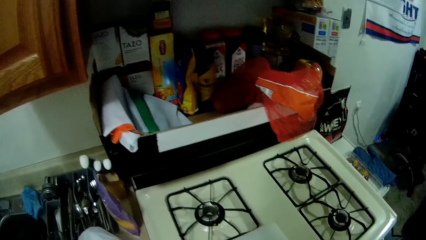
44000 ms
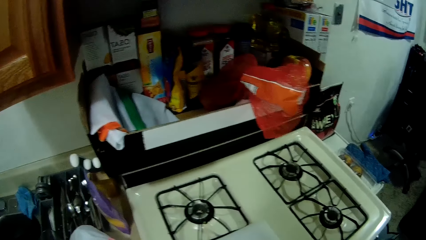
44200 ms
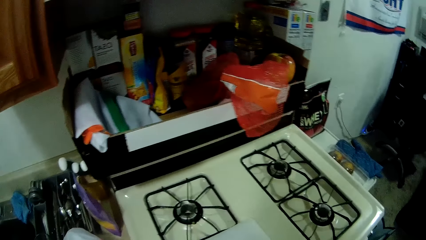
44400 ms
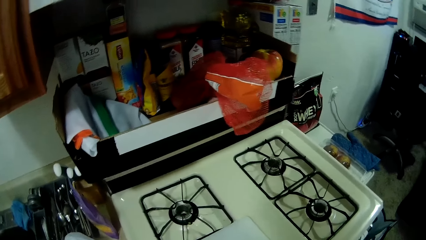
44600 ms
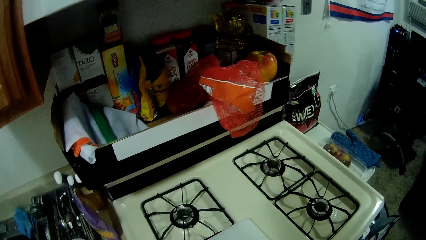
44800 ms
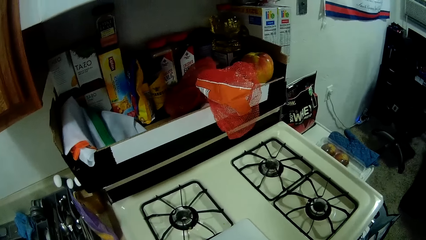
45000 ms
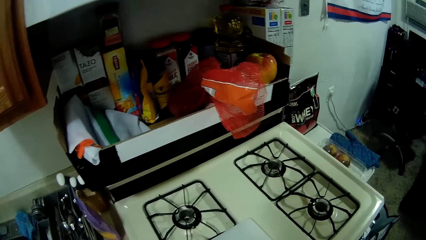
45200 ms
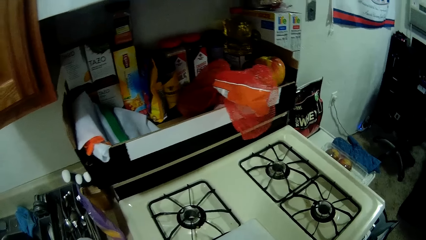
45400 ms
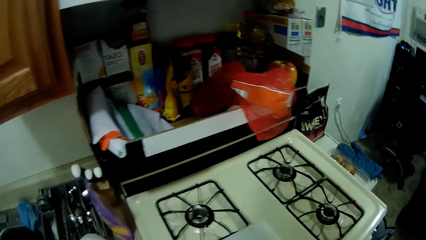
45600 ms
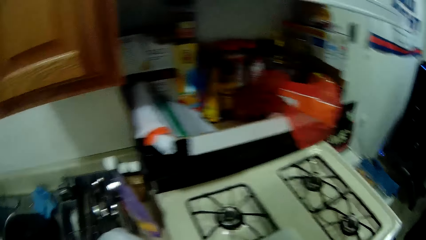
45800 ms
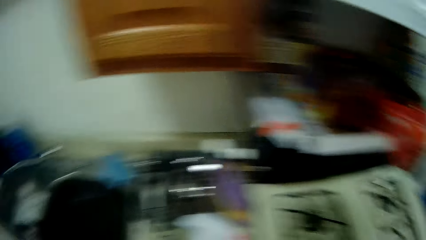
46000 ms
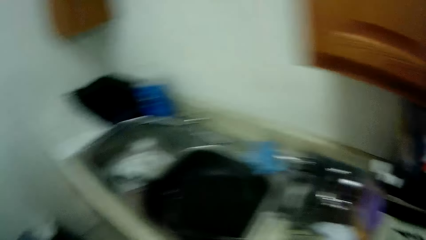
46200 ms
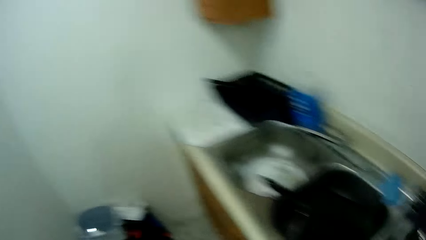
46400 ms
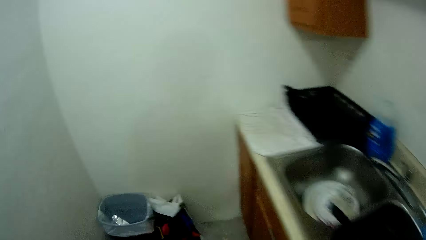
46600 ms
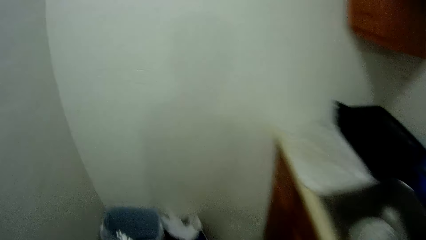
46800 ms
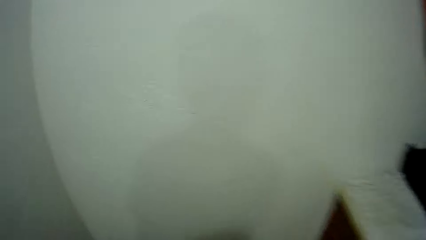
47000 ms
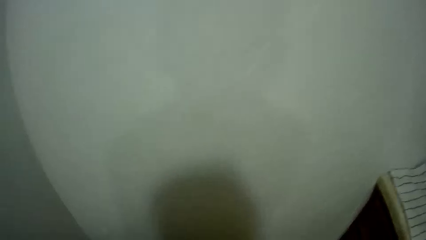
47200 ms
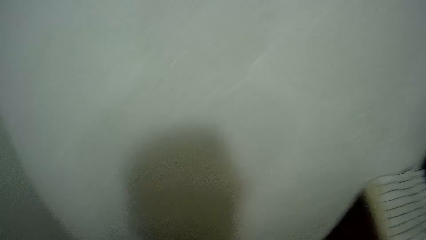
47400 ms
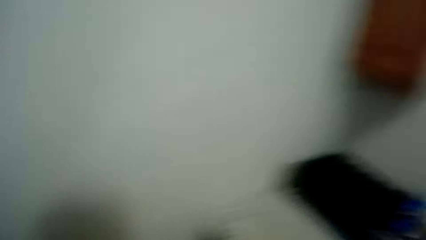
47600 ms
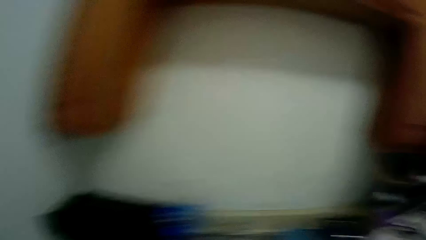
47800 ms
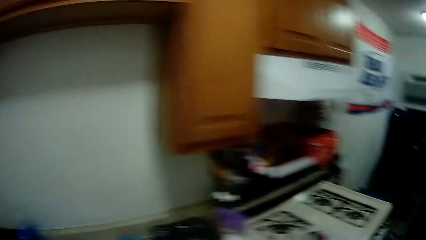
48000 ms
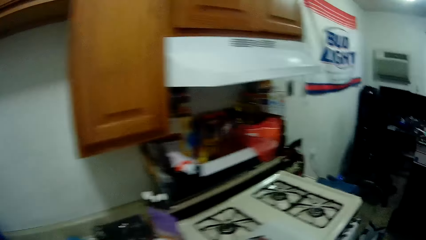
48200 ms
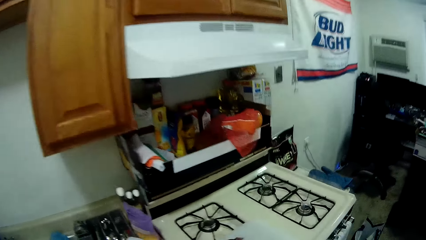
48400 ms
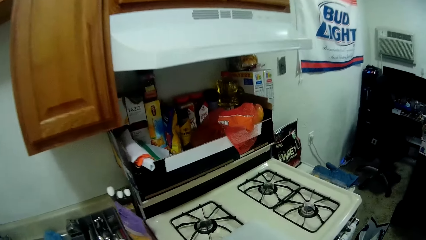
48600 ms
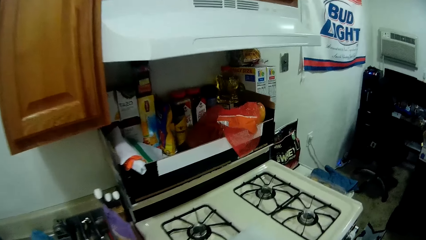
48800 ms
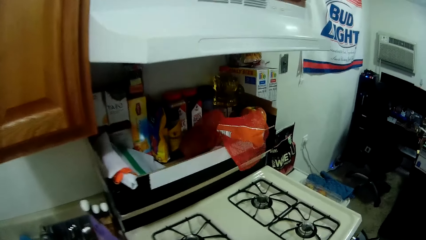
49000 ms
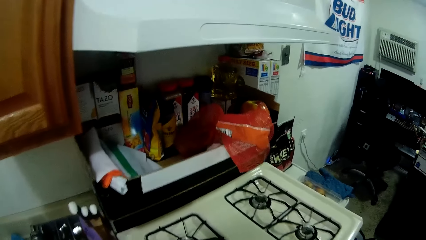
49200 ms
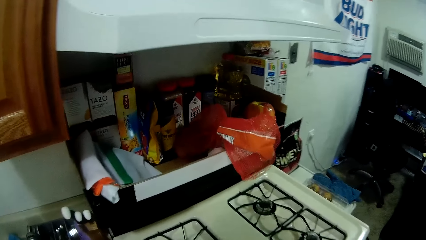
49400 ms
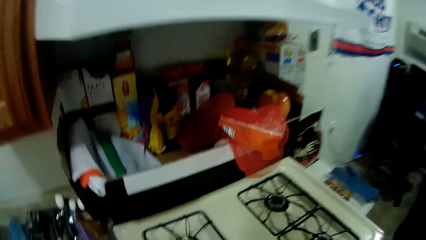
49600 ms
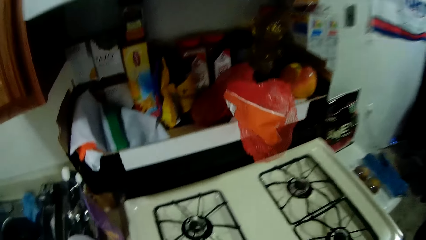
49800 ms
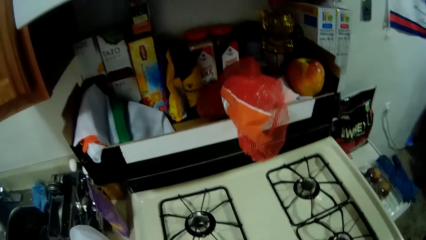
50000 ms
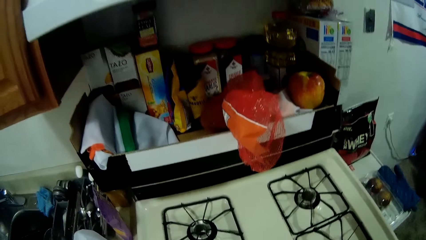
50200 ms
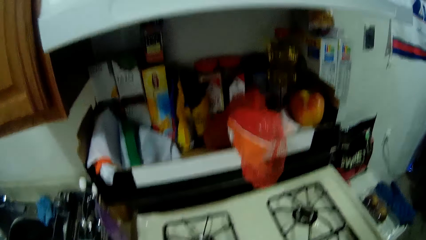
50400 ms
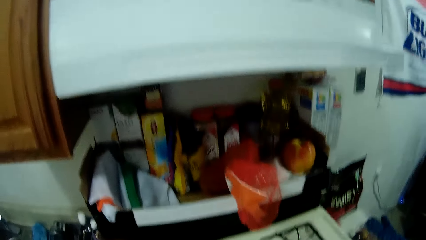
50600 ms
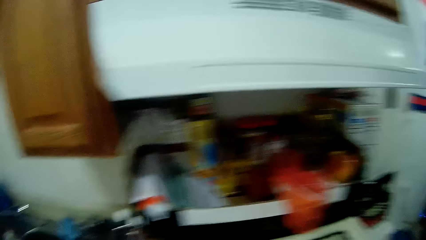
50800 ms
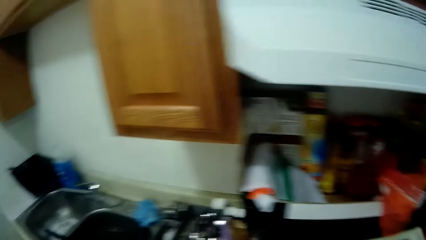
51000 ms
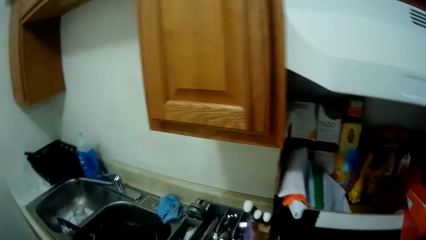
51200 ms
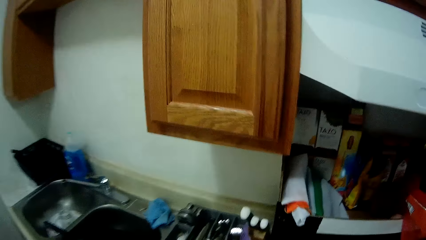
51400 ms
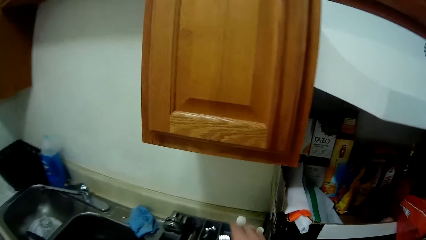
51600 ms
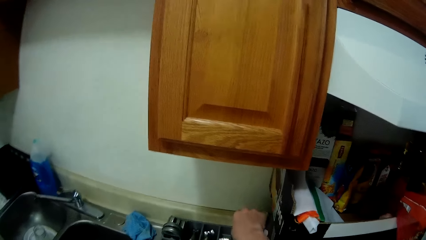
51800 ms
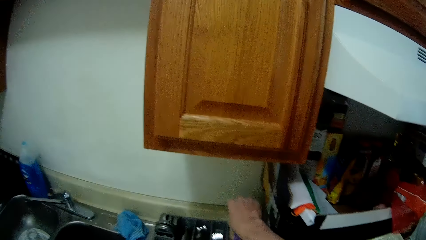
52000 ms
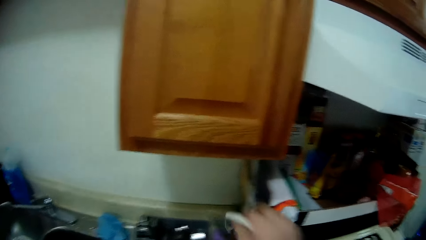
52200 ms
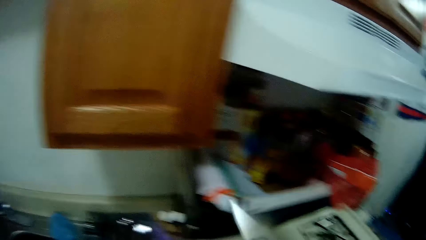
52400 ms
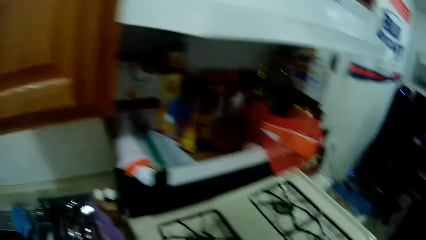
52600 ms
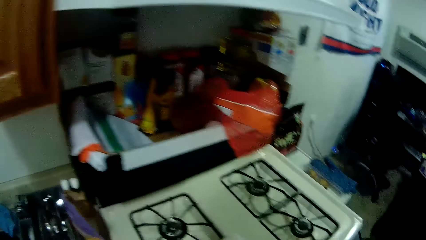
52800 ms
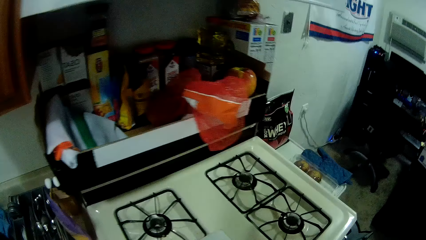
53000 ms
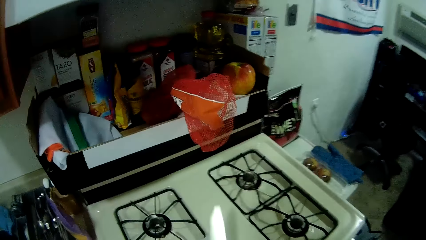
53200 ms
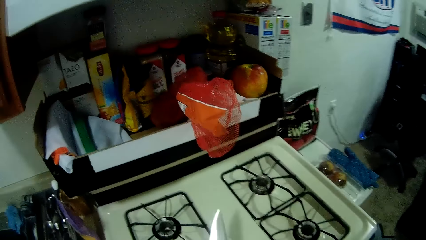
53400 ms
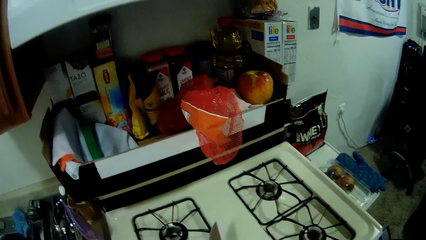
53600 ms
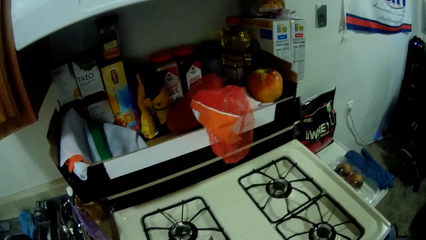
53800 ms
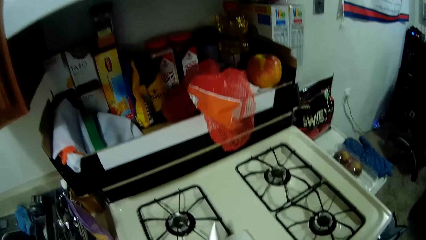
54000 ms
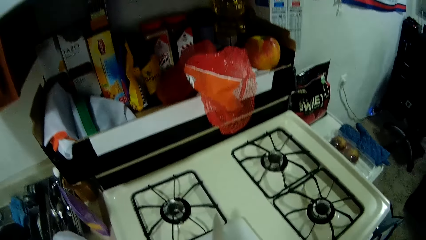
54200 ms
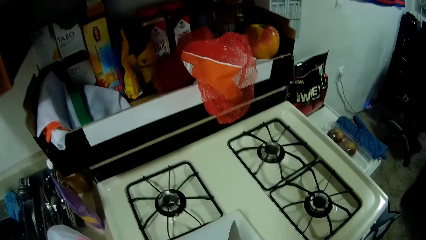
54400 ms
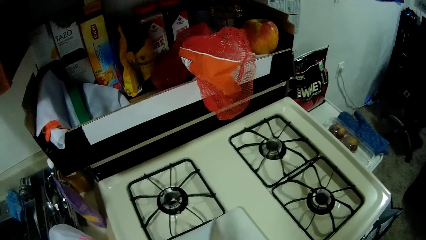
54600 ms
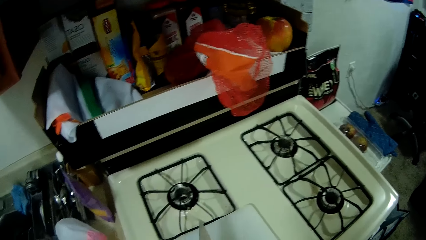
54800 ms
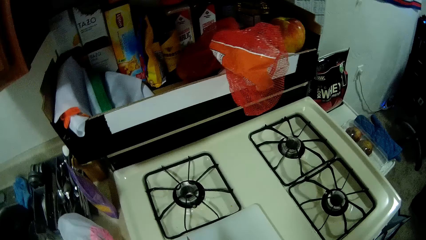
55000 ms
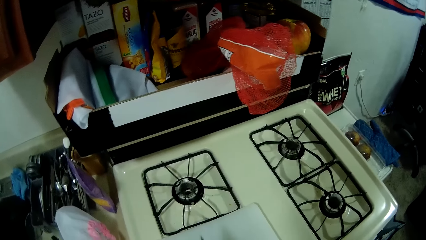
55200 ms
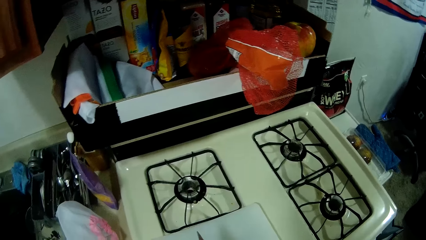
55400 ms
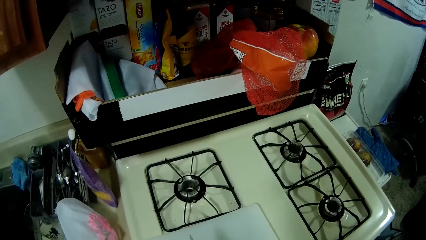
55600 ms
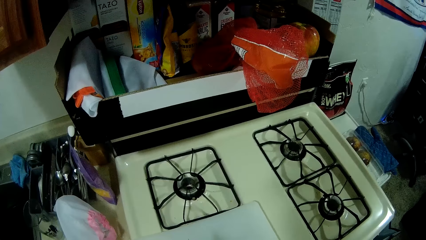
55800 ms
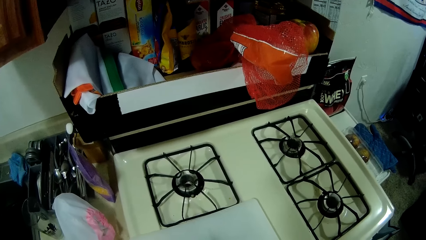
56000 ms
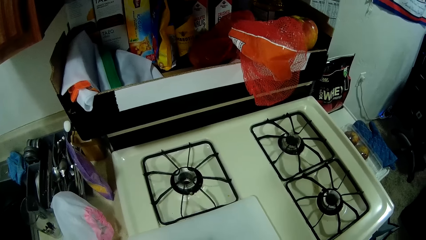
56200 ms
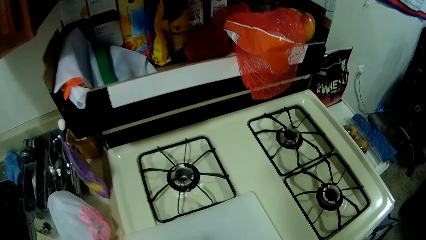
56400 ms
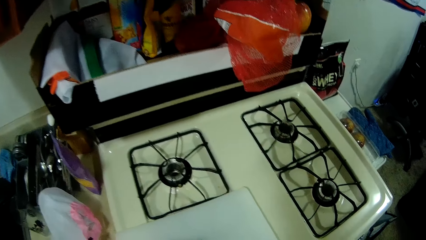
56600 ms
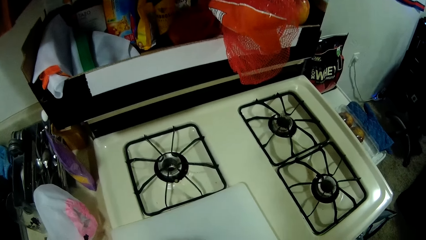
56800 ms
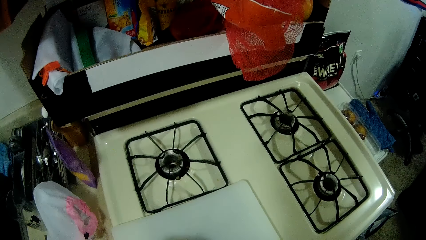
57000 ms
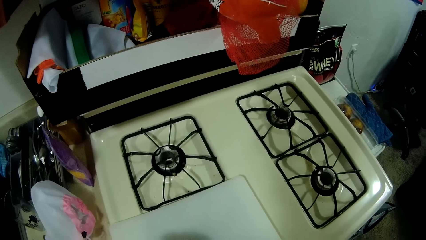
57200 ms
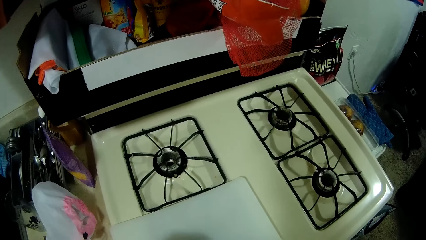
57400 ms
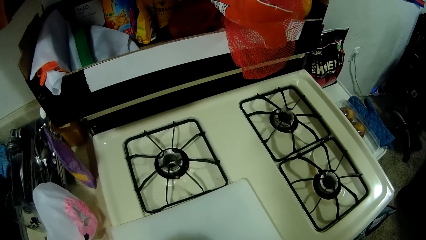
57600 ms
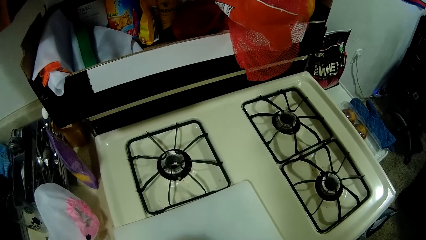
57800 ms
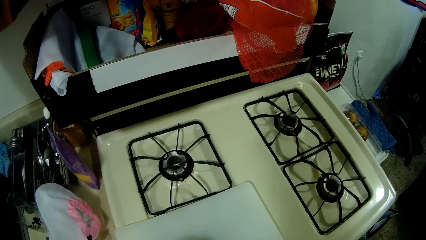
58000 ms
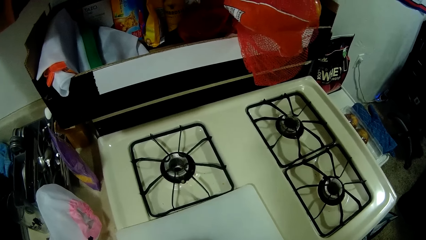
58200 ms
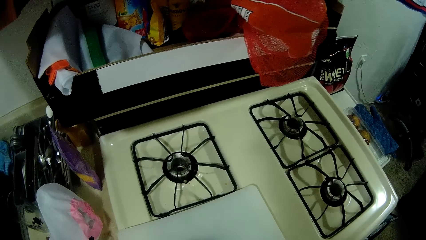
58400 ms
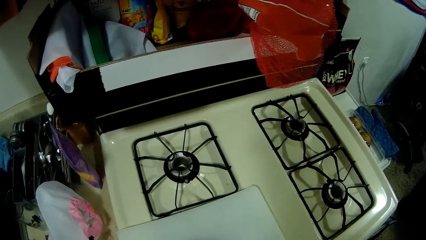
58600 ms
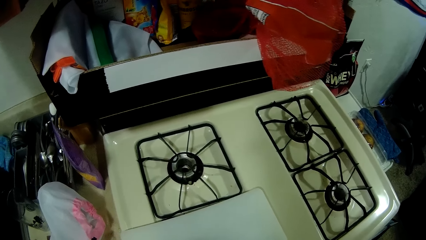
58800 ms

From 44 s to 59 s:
The camera wearer moves towards a dustbin in a corner in the kitchen. He walks around. He moves back to the countertop beside the gas stove. He picks a knife from a cutlery rack on the countertop with his right hand. He looks at the knife. He slices onions on the chopping board on the gas stove with the knife in his right hand.
